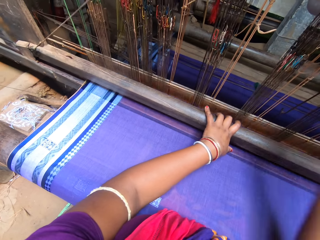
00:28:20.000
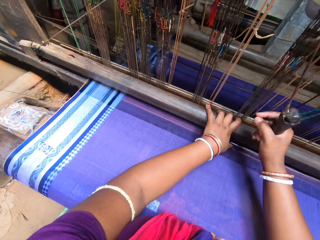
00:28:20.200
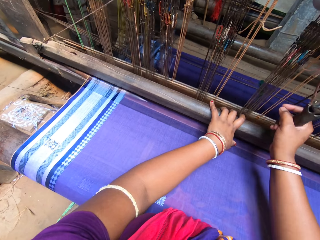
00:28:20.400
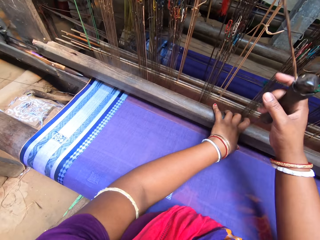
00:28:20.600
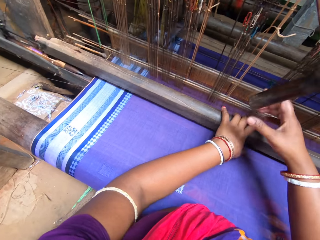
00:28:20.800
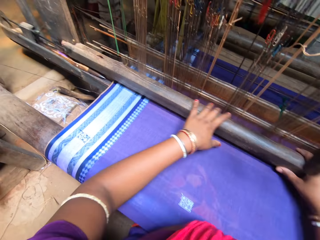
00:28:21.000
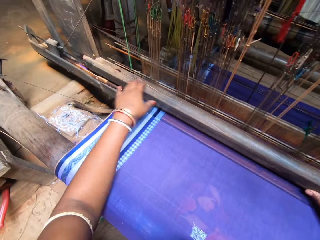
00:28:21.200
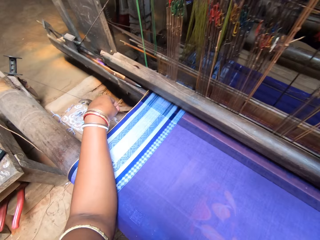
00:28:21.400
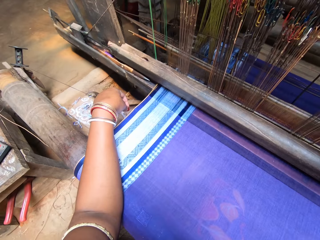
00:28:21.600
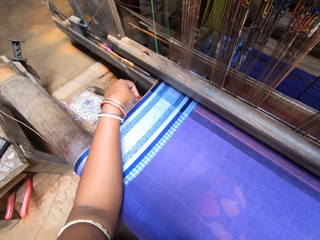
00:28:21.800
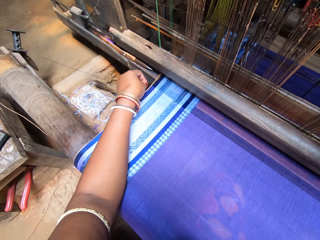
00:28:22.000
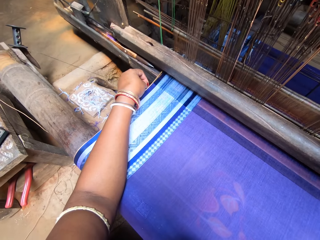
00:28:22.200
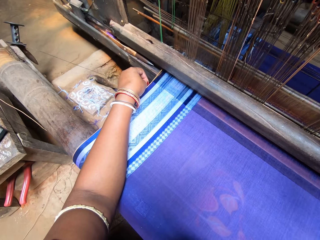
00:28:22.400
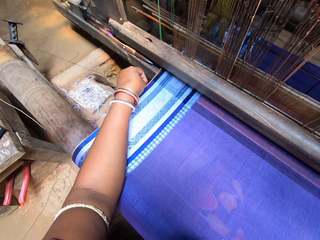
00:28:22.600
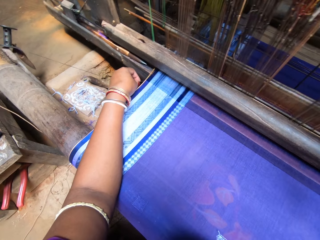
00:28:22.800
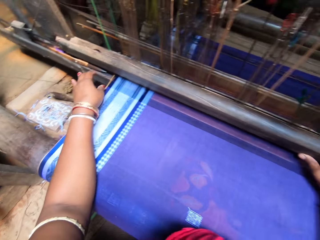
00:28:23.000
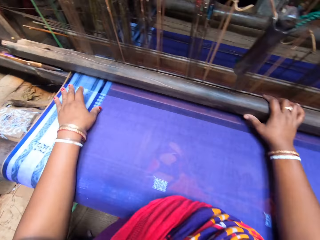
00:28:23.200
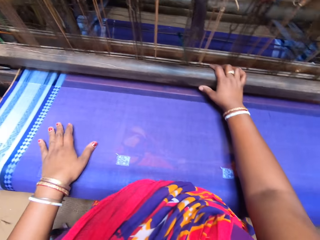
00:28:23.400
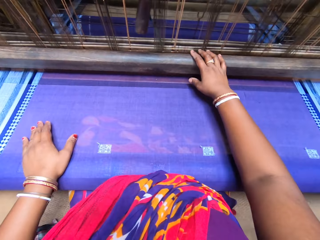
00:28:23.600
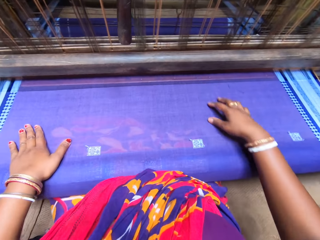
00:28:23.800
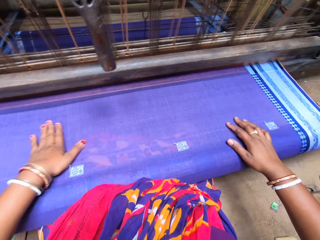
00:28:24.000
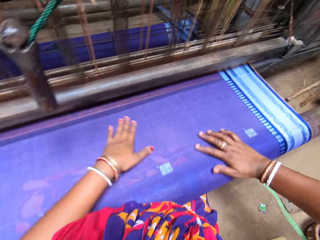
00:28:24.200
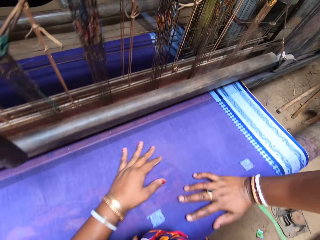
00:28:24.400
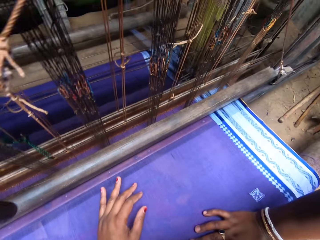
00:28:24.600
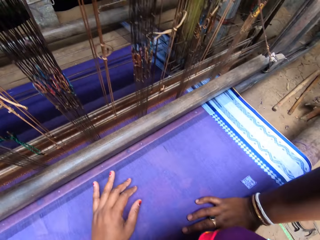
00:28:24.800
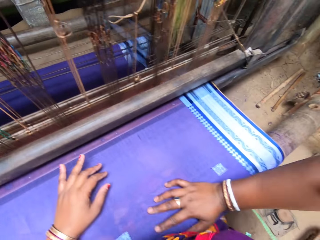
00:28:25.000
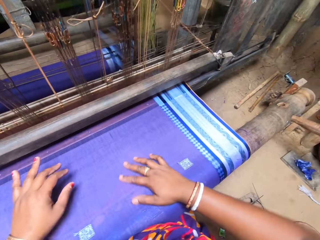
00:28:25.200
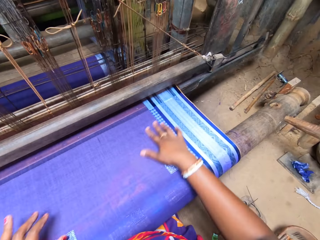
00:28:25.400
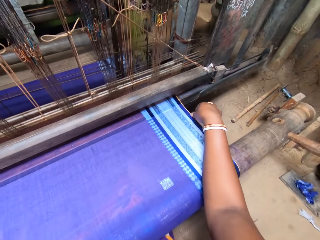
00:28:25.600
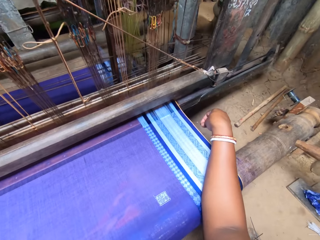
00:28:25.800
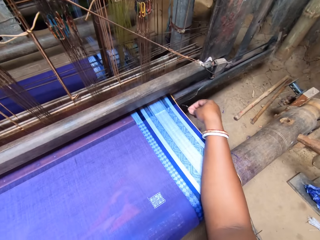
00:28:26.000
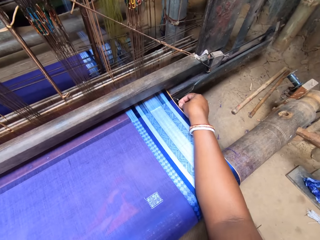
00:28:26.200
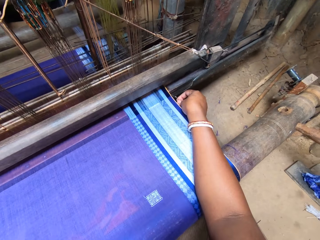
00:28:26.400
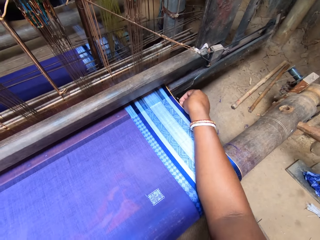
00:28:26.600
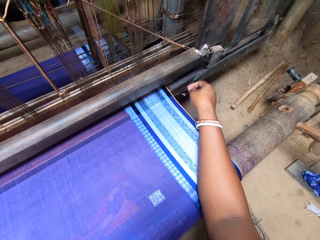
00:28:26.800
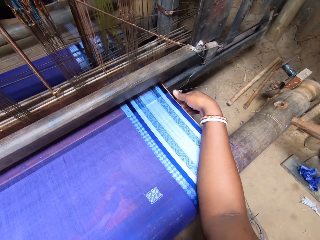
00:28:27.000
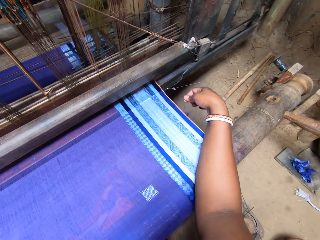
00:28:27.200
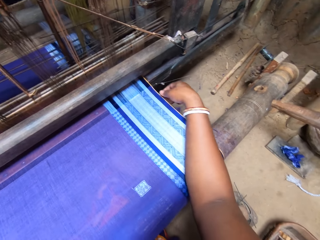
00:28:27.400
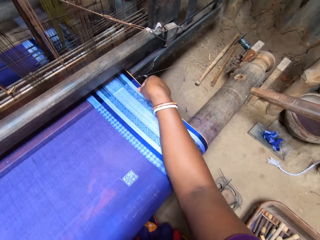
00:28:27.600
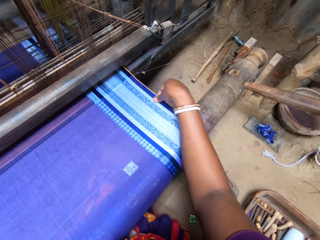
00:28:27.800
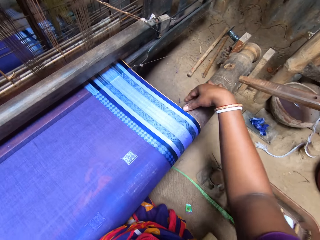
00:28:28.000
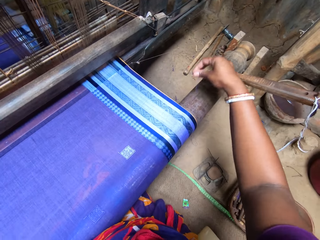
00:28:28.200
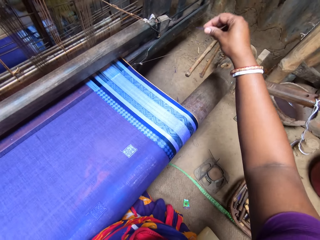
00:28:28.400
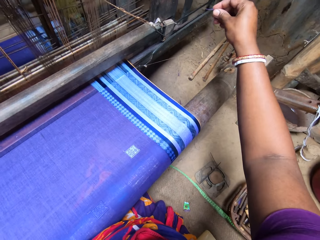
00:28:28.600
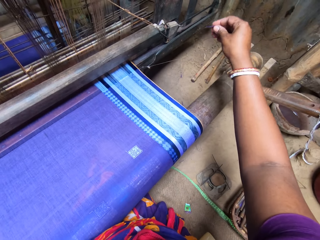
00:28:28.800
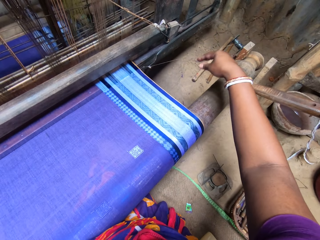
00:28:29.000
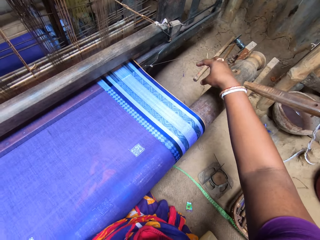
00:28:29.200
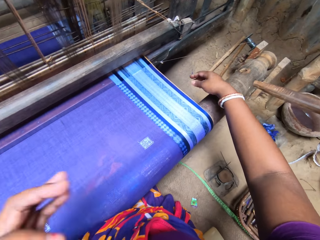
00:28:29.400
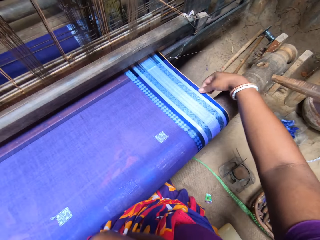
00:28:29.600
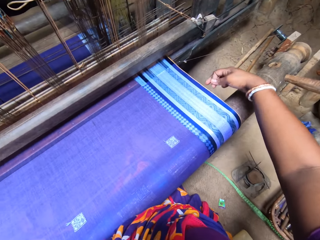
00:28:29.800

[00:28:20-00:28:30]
The camera wearer adjusts a warp thread with her left hand. She presses the cloth roller with her right hand. She hangs the warp thread on the loom with her right hand.

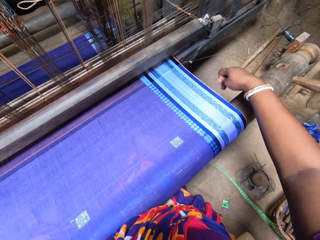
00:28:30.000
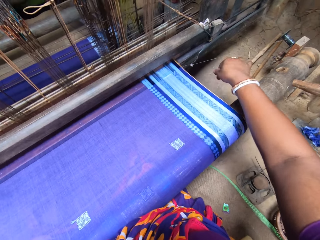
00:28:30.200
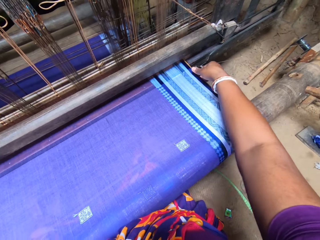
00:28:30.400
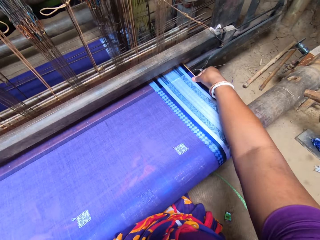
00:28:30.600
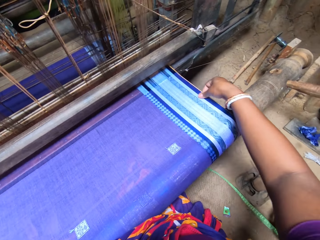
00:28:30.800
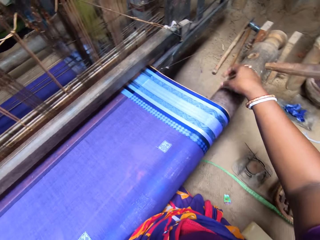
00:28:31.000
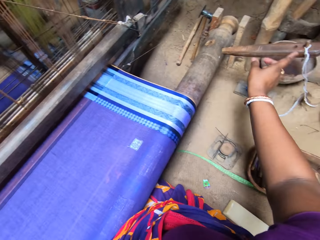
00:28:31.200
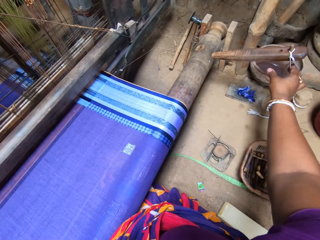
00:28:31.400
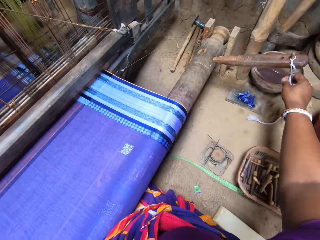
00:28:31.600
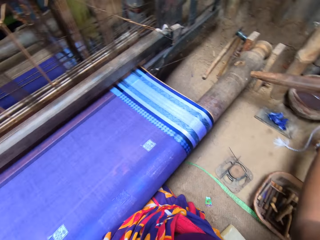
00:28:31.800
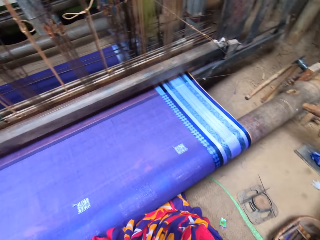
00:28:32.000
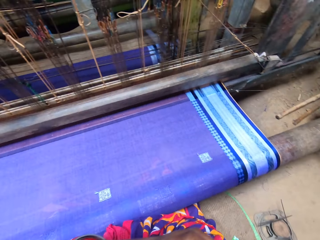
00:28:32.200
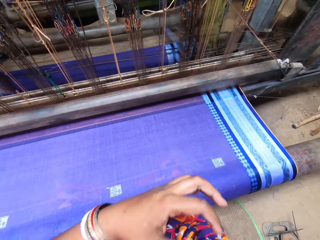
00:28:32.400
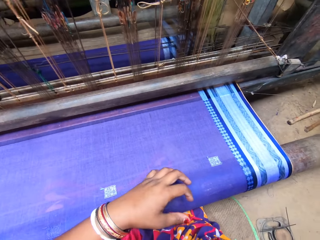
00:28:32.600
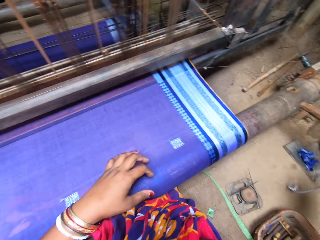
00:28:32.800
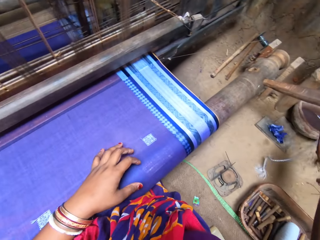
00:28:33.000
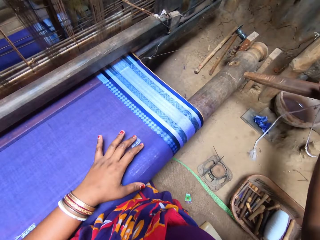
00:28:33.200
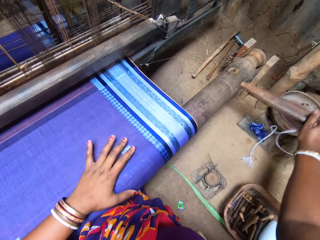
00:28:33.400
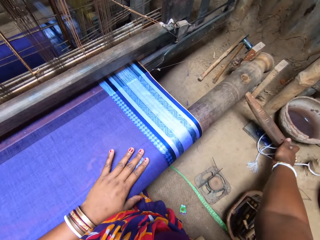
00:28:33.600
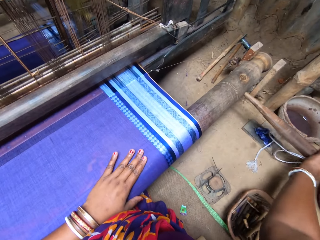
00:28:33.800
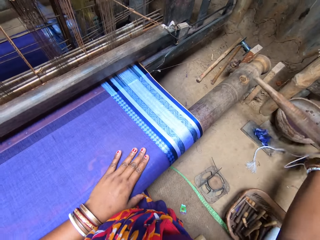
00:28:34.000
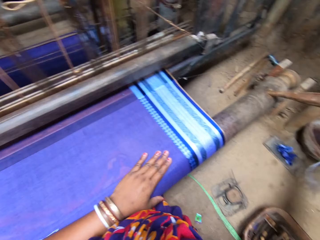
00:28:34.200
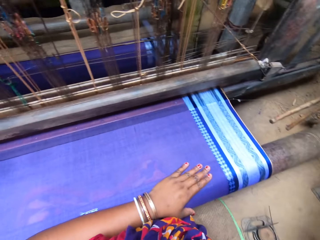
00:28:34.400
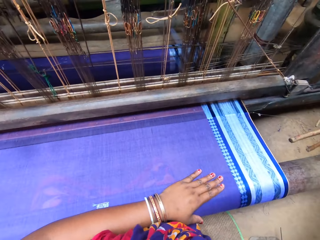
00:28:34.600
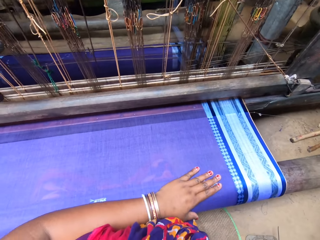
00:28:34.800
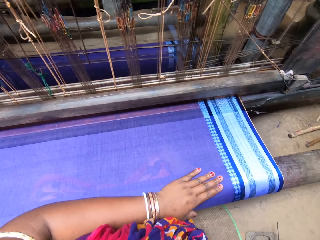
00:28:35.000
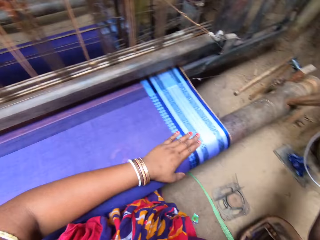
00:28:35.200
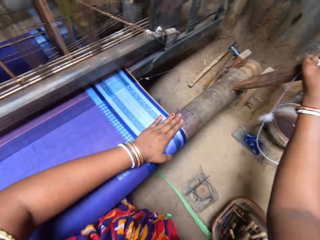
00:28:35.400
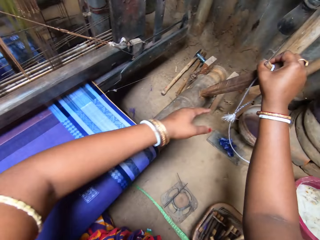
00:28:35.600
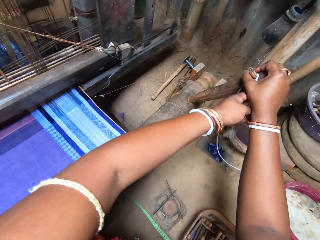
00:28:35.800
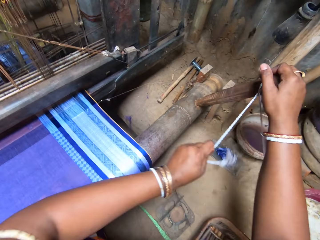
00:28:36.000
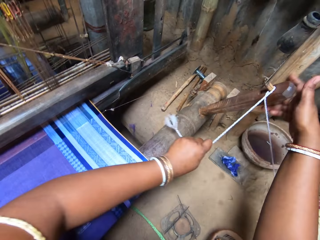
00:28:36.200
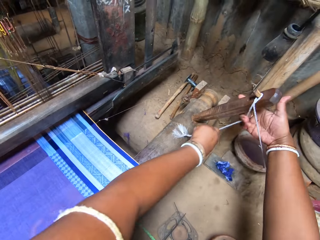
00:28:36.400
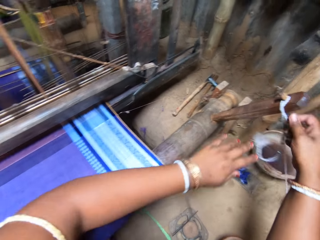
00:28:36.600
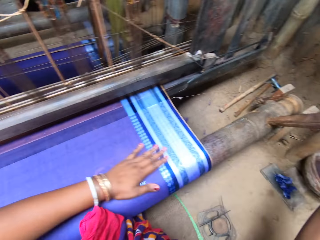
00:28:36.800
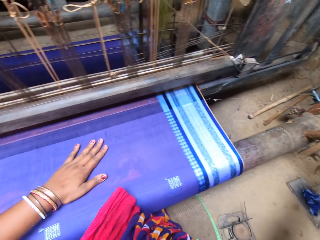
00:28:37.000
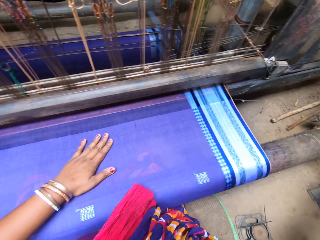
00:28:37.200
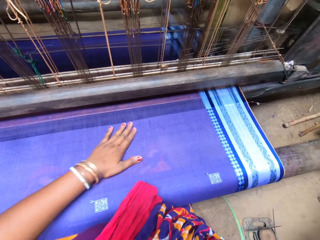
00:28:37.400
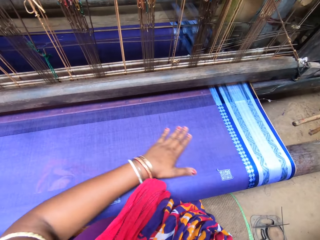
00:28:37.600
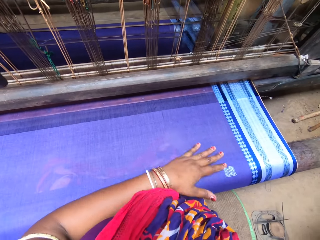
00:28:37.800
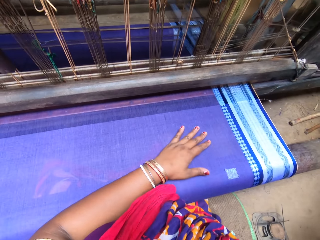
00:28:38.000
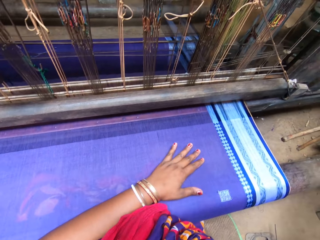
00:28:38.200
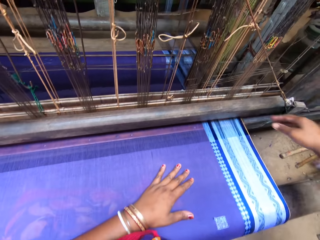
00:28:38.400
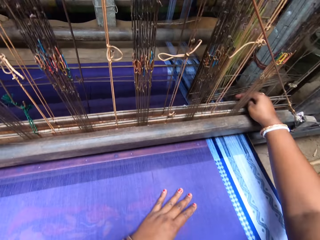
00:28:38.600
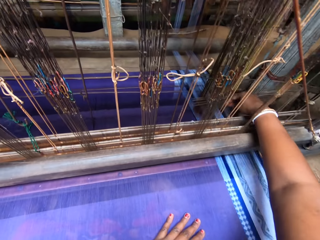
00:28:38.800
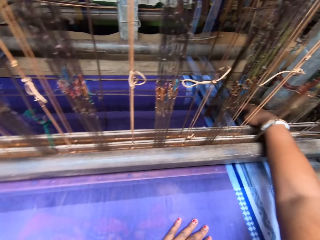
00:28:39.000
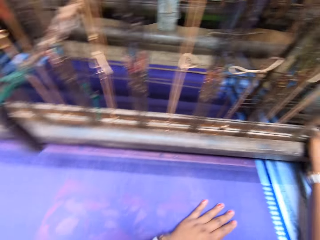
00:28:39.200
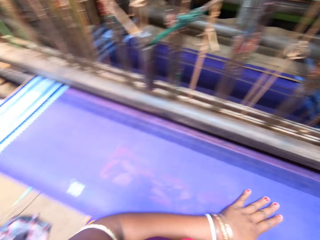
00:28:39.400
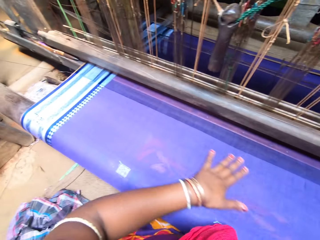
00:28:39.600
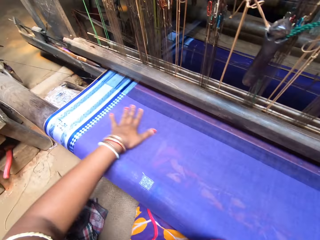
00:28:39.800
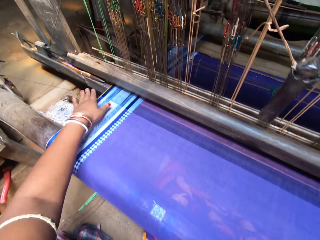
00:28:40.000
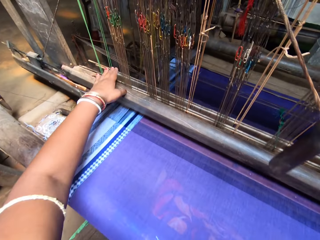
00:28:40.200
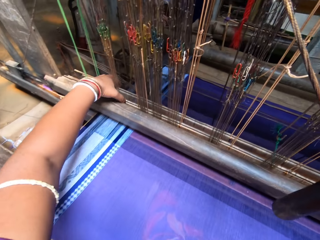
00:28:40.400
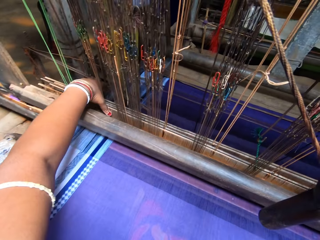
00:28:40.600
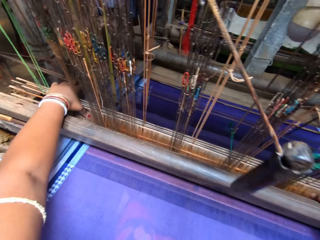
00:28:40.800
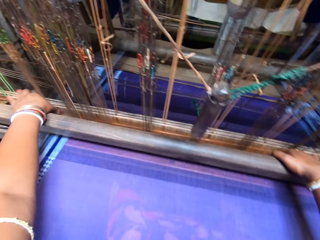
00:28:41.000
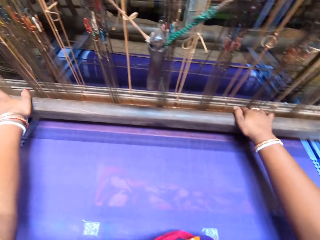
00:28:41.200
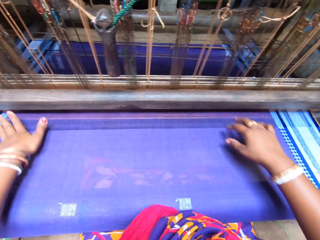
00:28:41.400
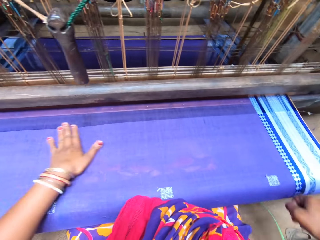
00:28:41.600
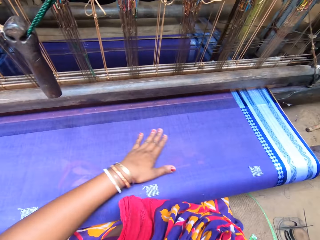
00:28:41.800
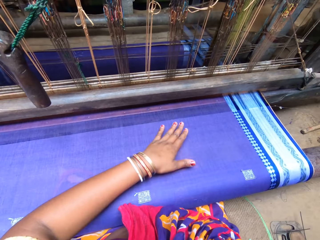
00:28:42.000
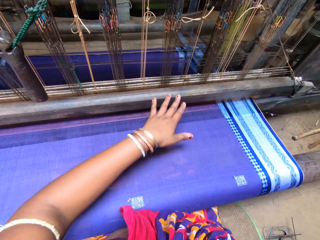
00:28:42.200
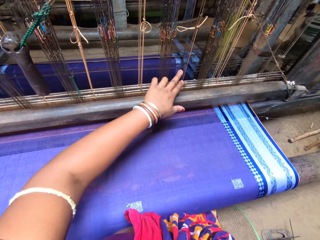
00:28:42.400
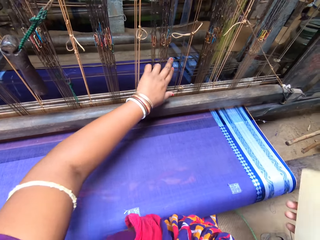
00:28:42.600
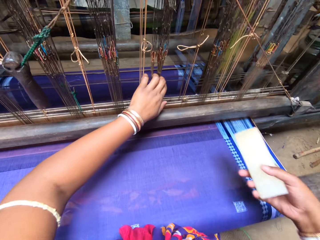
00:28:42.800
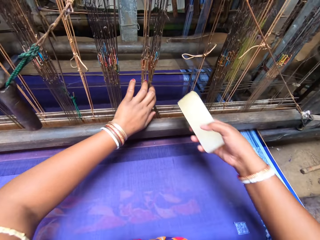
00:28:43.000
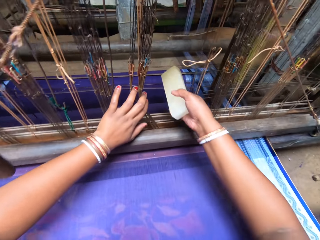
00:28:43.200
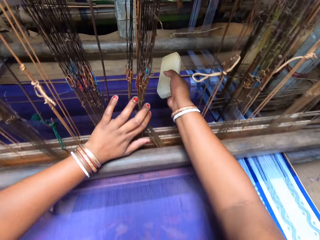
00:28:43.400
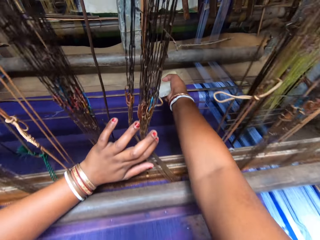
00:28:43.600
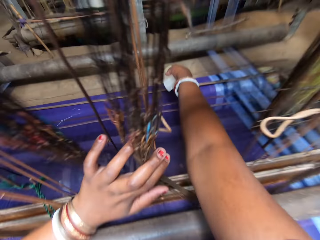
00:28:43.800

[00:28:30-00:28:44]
The camera wearer runs through the cloth piece on the loom with her right hand. She grabs the thread on the lever with her right hand. She rotates the cloth roller with the lever in her right hand. She removes the lever from the cloth roller with her right hand. She rolls the mat. She inserts the lever into the cloth roller with her right hand. She pulls the lever rope with her left hand. She passes the lever rope to her right hand. She wipes the cloth piece with her left hand. She pushes the heald wires with her right hand. She grabs the heddles beam with both hands. She shifts the heddles with her left hand.
